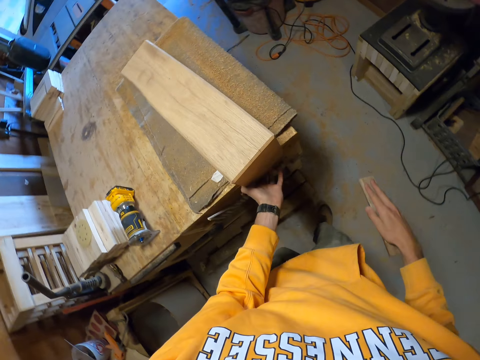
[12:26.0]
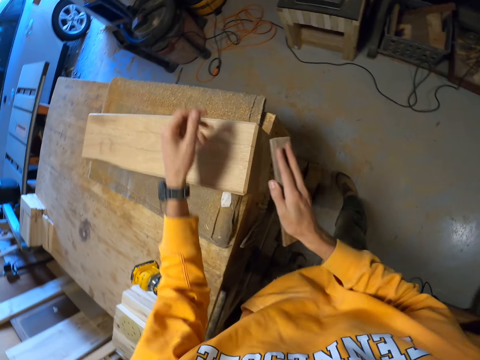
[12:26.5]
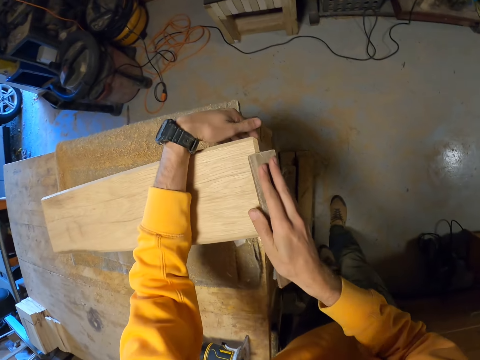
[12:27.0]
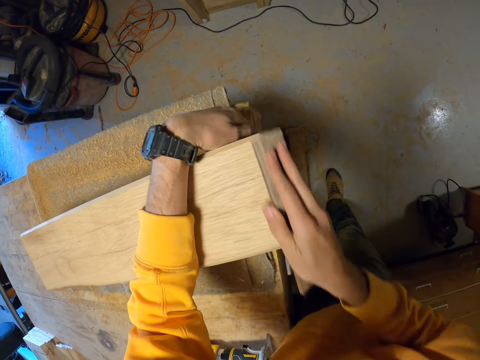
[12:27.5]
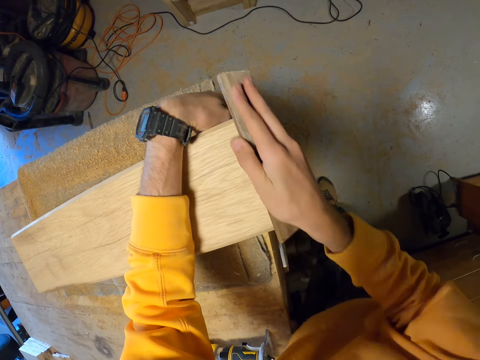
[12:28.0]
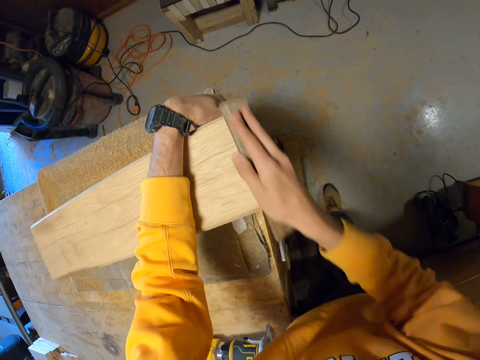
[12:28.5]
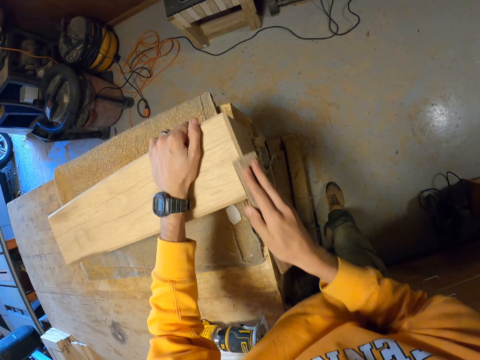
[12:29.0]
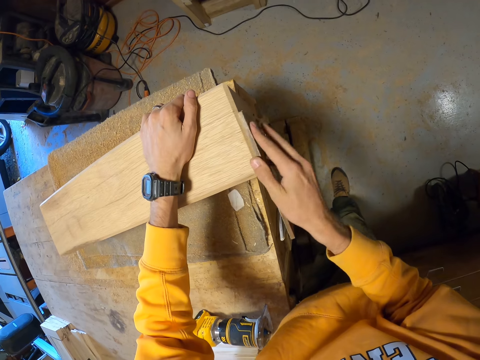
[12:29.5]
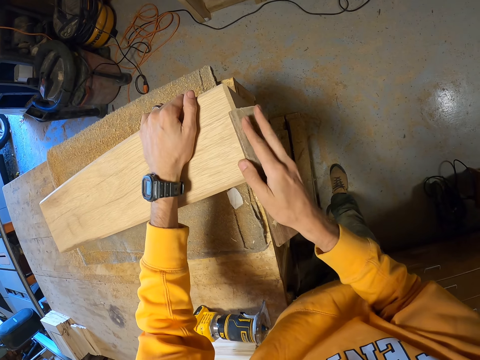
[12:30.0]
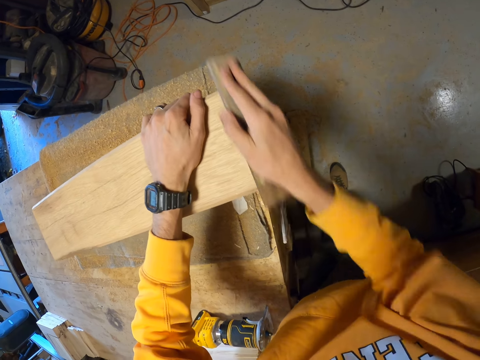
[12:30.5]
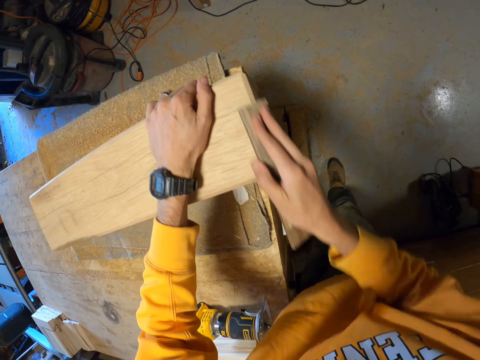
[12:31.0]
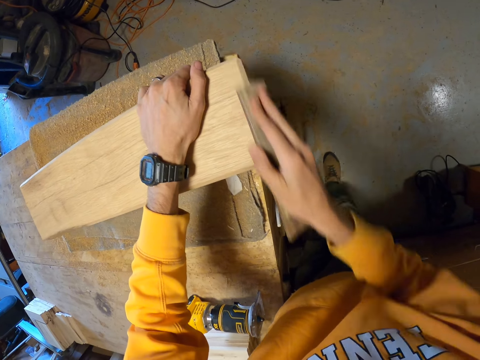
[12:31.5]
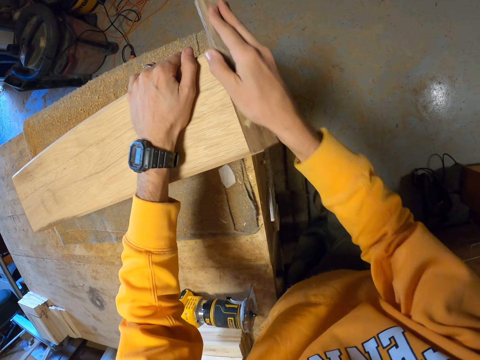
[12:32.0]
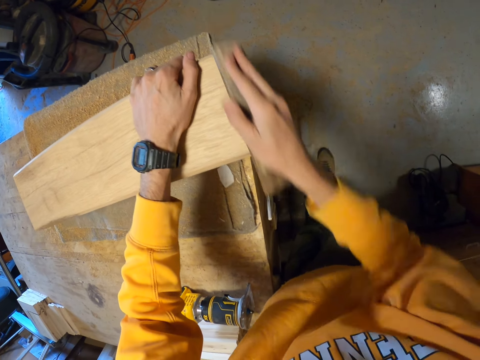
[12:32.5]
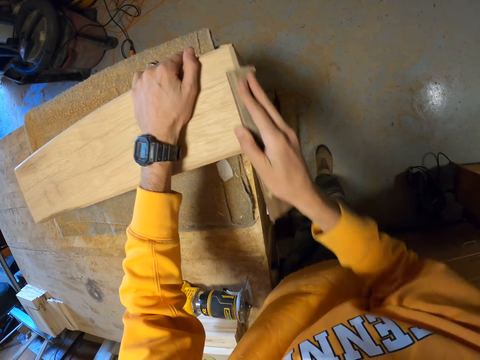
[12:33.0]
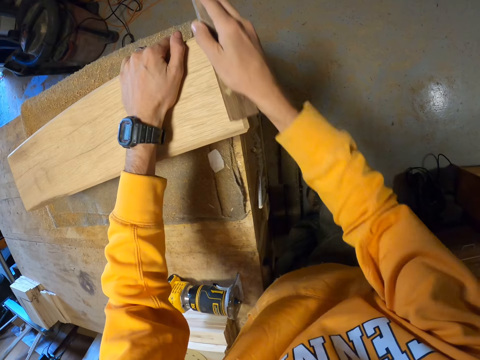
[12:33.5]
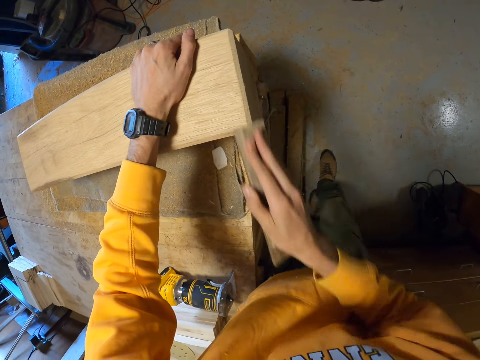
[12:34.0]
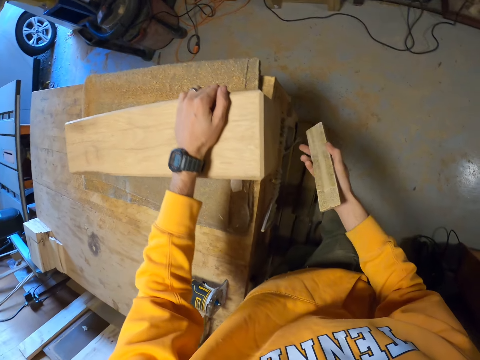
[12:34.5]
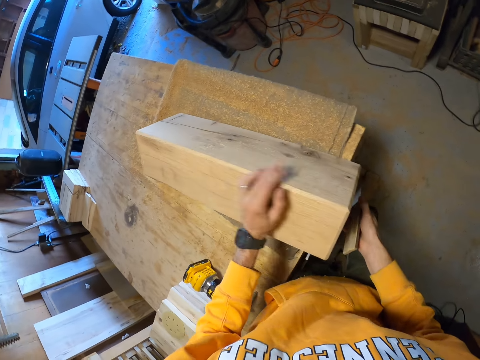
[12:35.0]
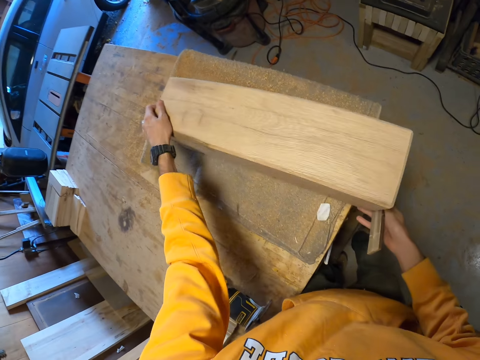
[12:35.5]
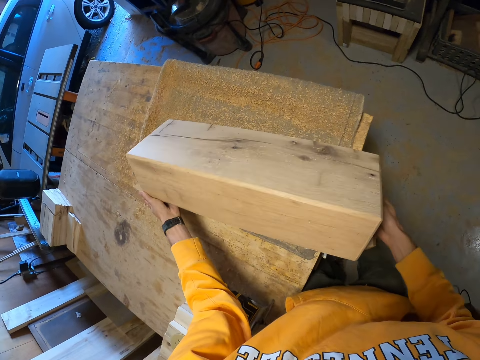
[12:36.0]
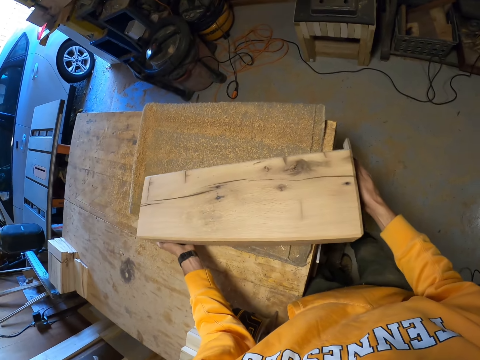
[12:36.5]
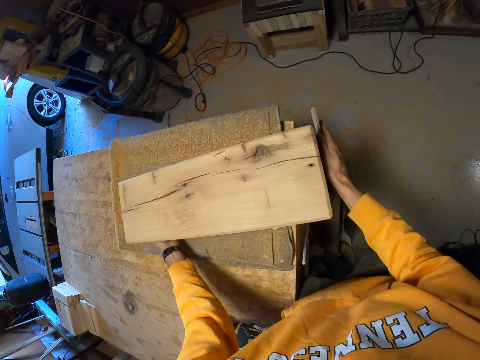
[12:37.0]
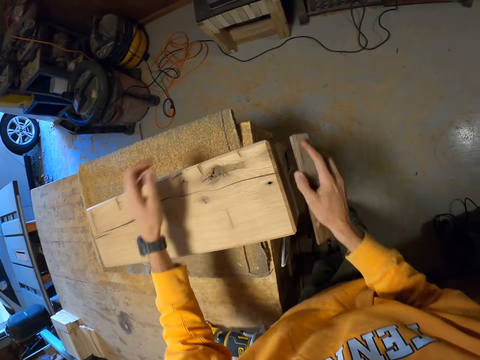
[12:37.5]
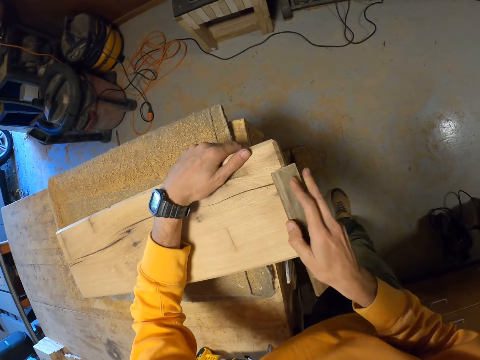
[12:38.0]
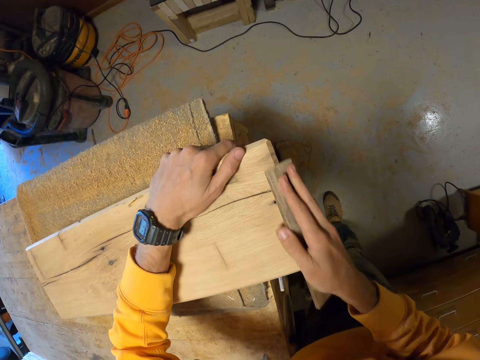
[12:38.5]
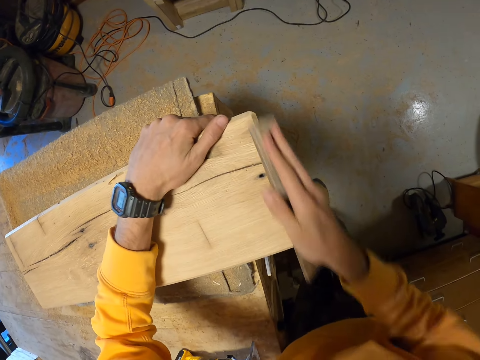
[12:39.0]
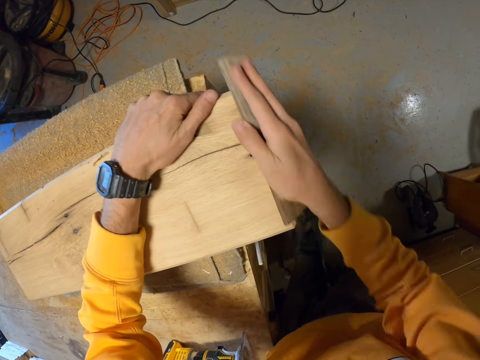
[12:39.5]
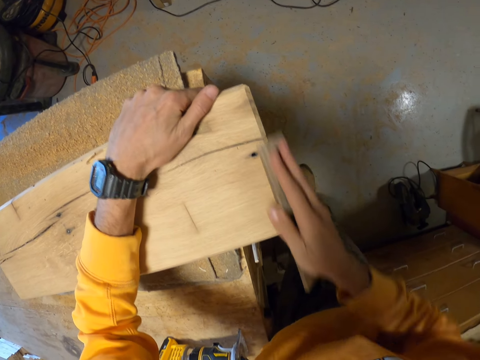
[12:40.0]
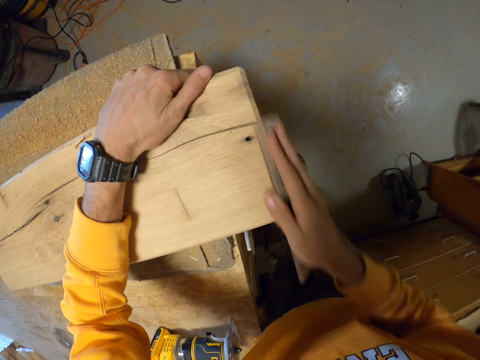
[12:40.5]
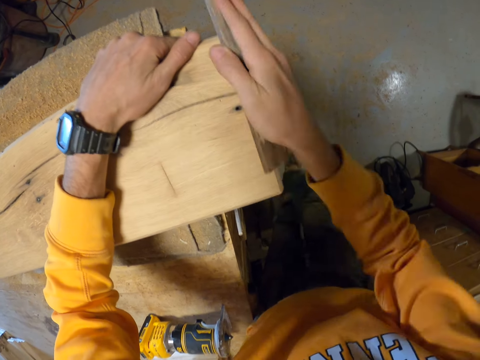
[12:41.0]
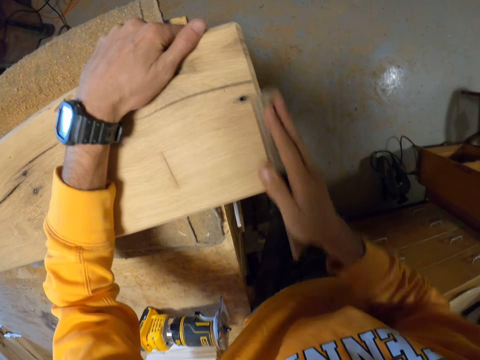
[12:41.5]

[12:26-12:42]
The camera wearer places his left hand on the wooden furniture. He smoothens the wooden furniture with the card scraper in his right hand. He turns over the wooden furniture with both hands. He places his left hand on the wooden furniture. He smoothens the wooden furniture with the card scraper in his right hand.

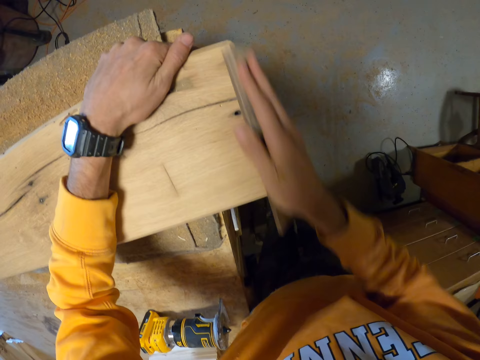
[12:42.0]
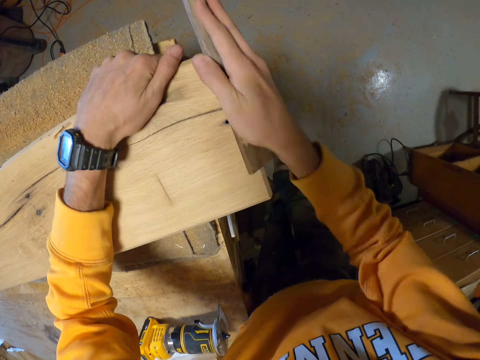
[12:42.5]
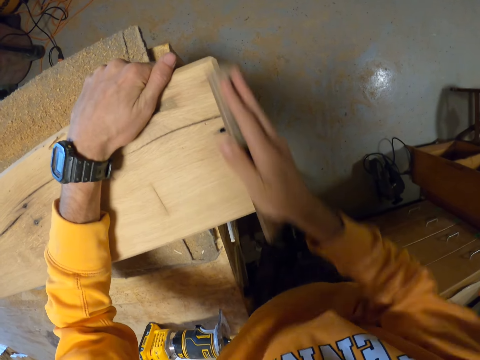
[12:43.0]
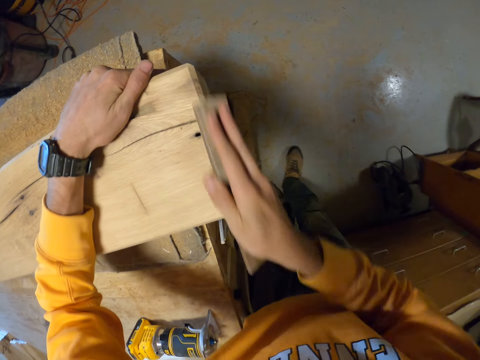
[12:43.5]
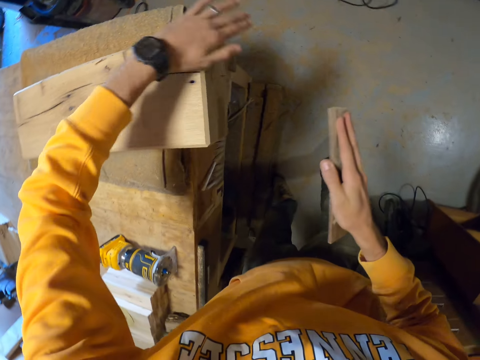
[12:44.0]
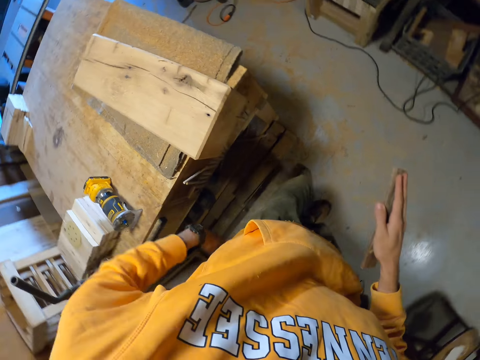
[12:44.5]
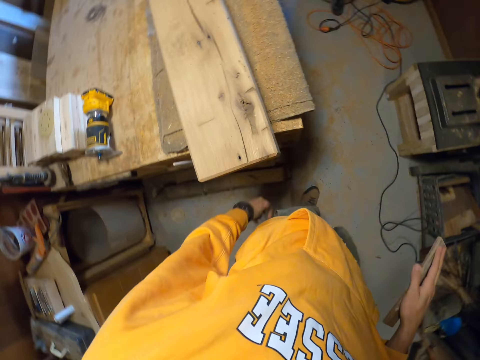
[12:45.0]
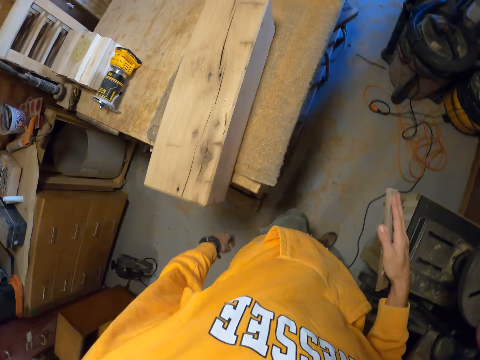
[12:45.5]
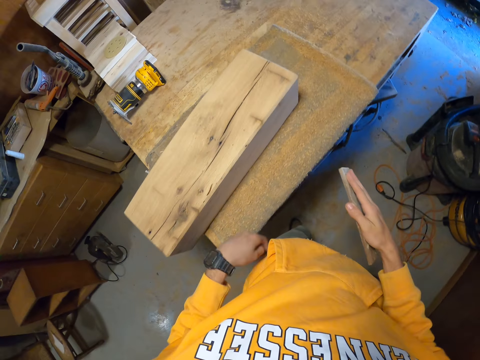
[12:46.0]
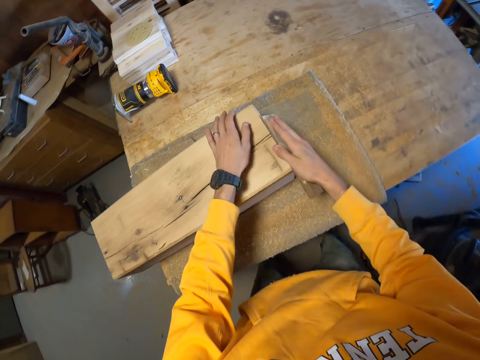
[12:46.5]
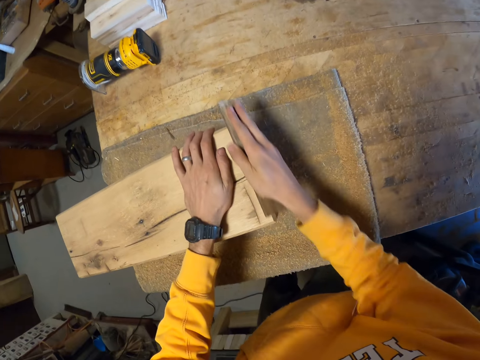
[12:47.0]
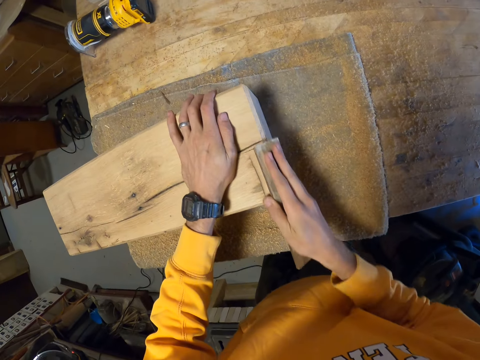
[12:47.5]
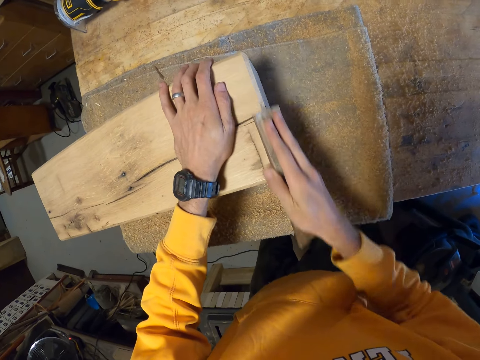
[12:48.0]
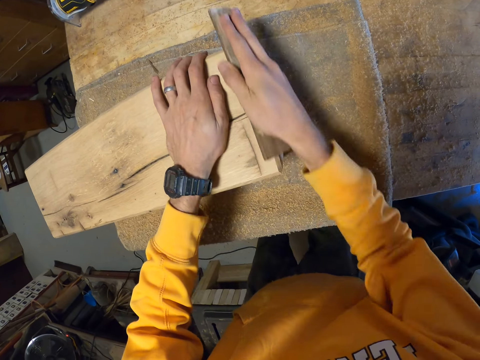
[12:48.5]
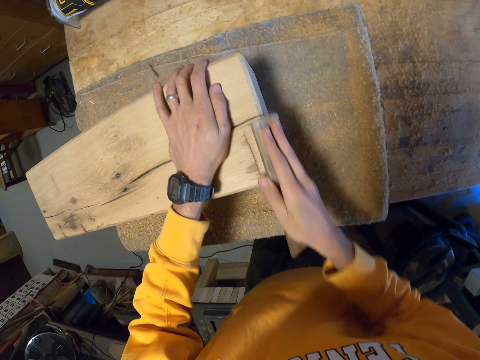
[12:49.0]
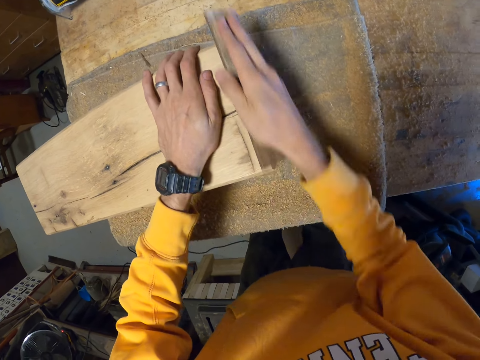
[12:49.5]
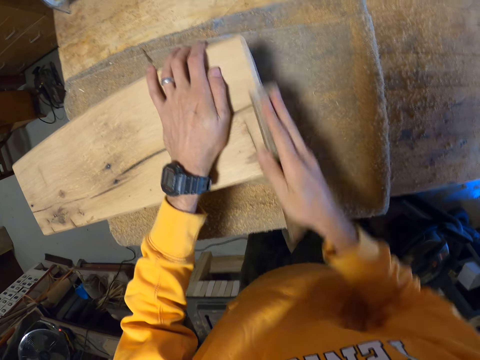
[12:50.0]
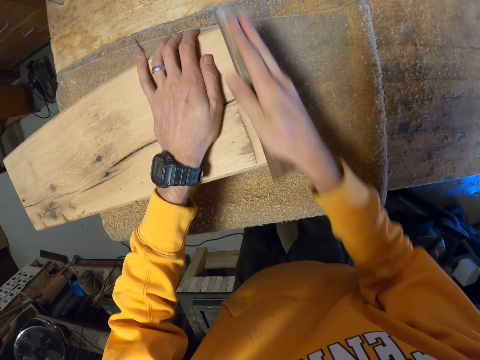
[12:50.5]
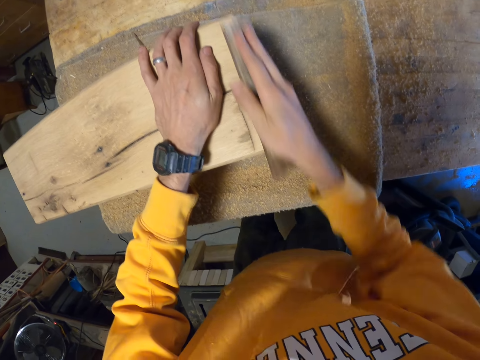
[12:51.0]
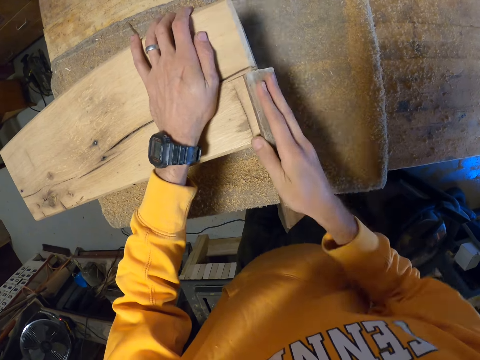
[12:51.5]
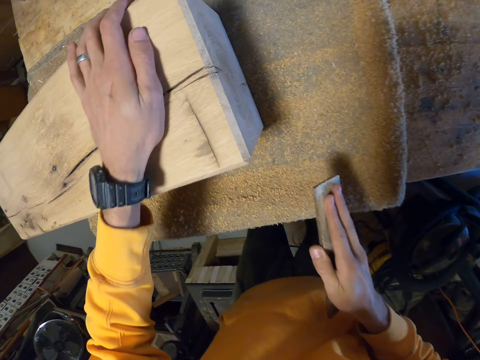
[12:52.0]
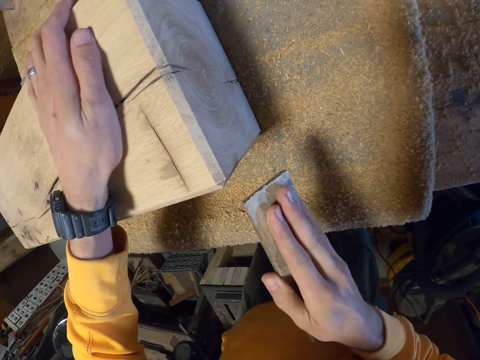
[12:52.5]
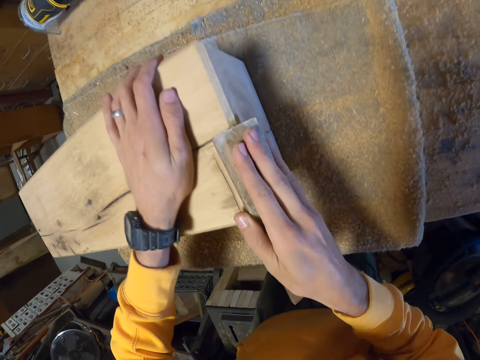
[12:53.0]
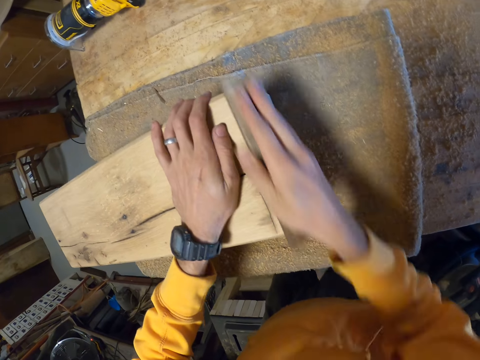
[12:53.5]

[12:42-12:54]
The camera wearer wipes the surface of the wooden furniture with his left hand. He walks around the room. He smoothens the wooden furniture with the card scraper in his right hand and places his left hand on the wooden furniture.
